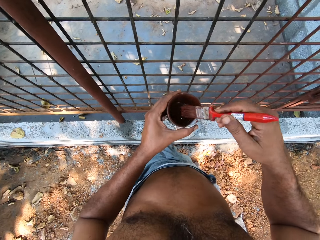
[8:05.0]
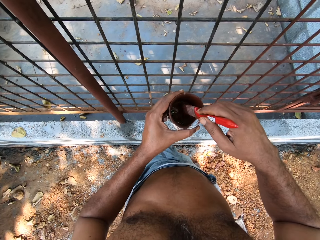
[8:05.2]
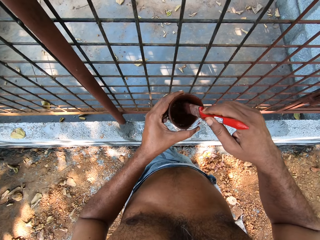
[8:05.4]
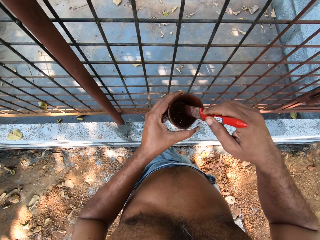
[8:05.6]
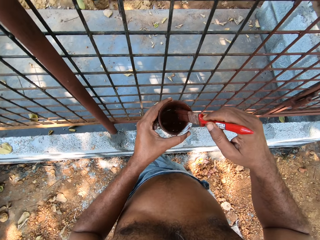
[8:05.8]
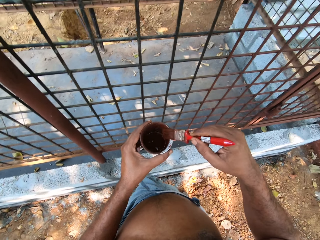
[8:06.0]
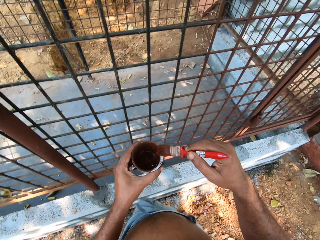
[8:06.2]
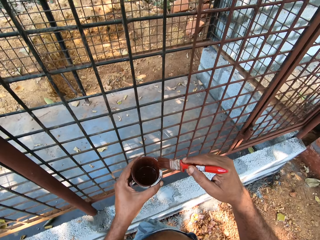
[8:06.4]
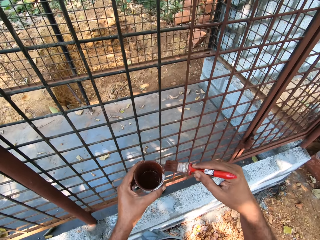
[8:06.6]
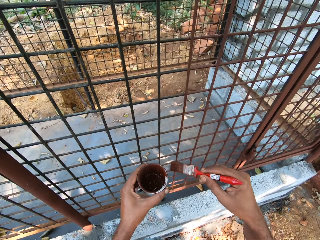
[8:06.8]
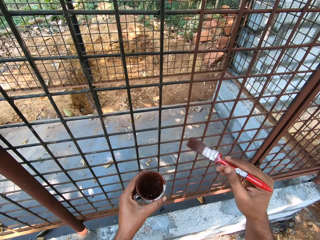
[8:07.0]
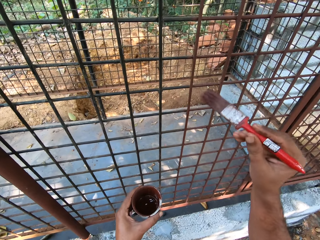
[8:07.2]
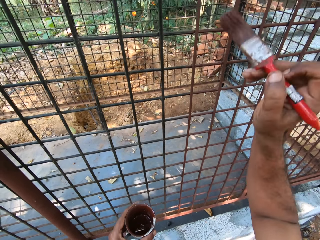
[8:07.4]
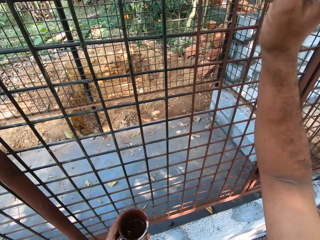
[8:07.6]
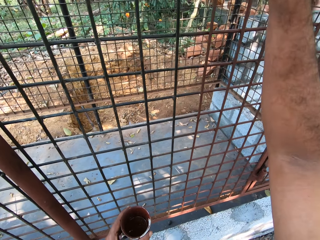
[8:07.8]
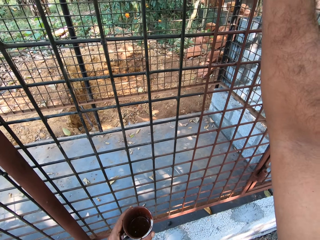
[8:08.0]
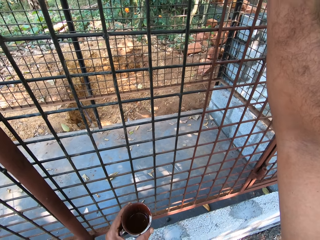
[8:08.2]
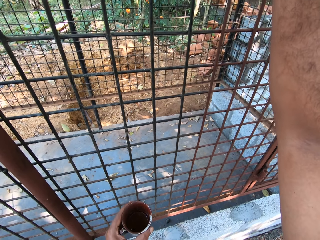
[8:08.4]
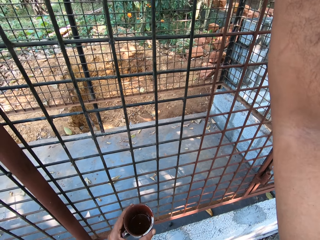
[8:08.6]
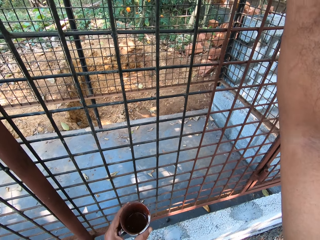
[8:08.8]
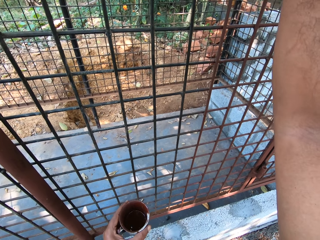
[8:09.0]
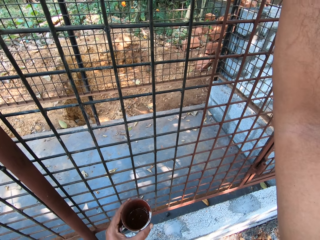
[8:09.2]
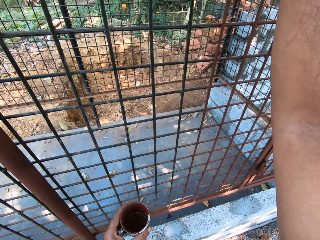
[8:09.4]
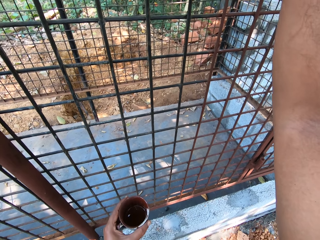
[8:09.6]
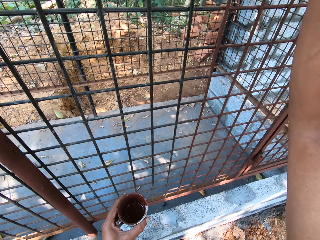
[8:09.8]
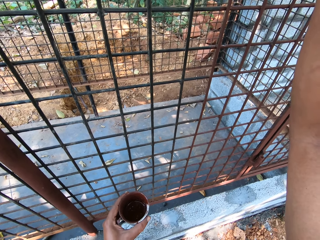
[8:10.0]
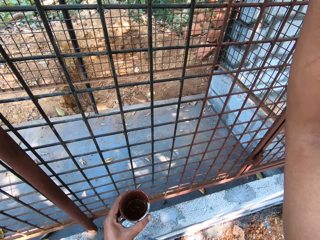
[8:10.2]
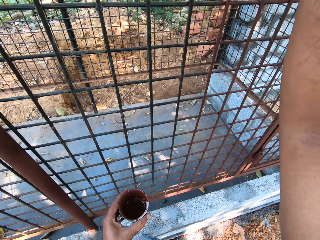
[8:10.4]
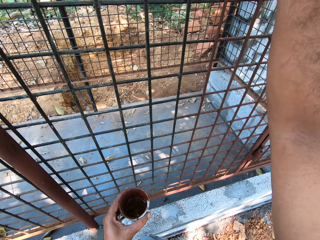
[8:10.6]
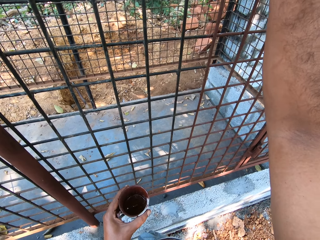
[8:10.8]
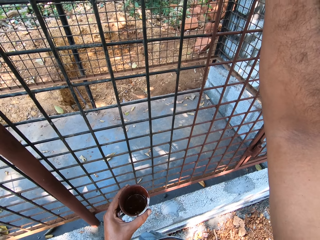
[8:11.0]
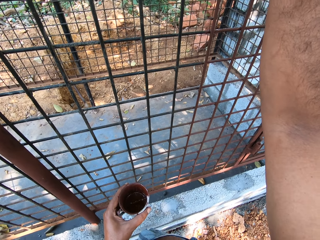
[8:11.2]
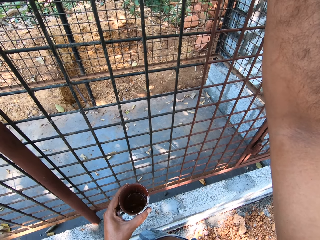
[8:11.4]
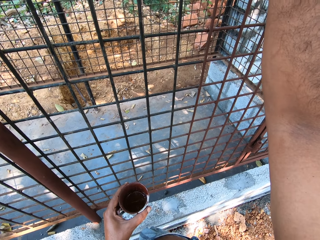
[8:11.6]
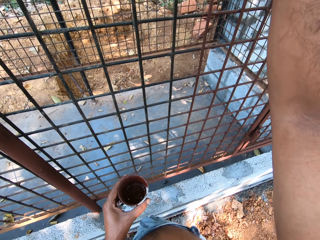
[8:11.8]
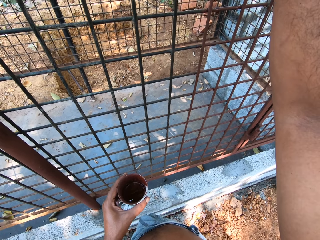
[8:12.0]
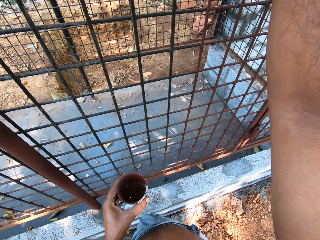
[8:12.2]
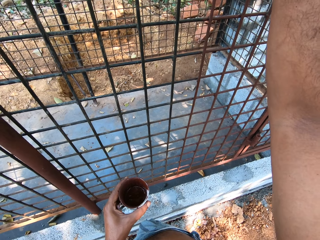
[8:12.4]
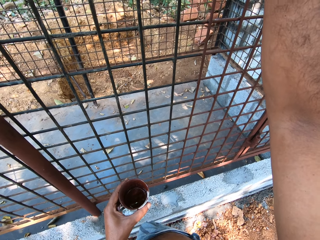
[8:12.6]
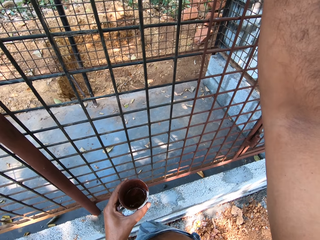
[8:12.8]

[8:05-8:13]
The camera wearer dips the paint brush in the tin can of paint with his right hand. He paints the mesh cage with the paint brush in his right hand.

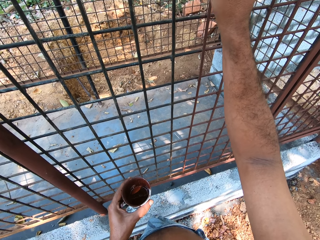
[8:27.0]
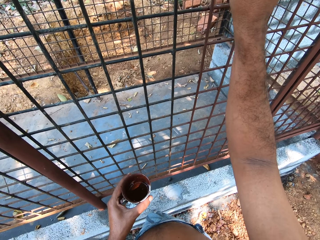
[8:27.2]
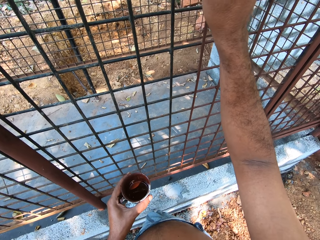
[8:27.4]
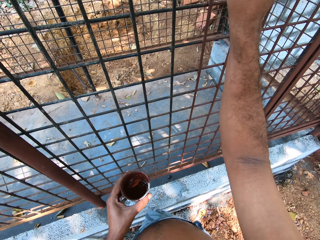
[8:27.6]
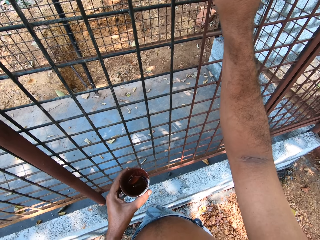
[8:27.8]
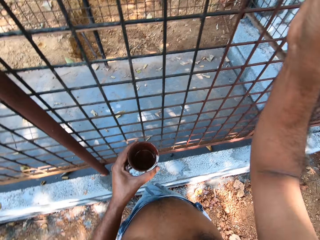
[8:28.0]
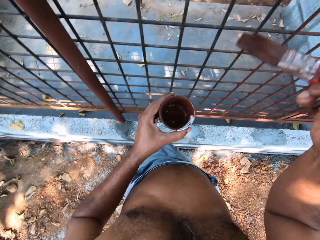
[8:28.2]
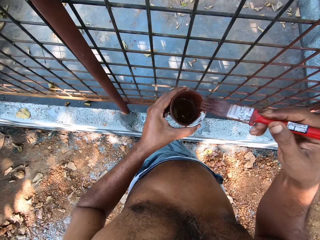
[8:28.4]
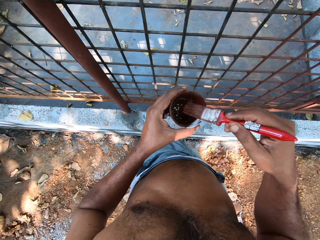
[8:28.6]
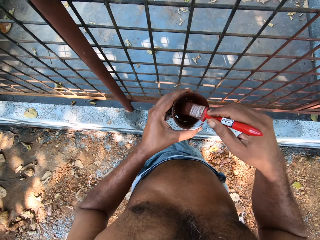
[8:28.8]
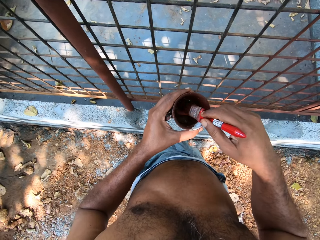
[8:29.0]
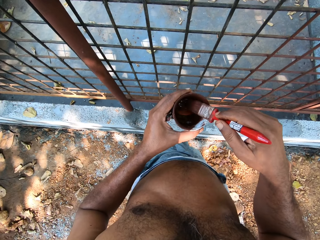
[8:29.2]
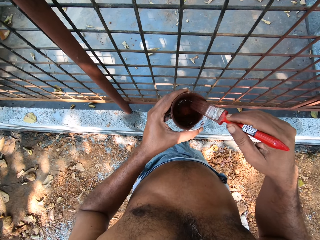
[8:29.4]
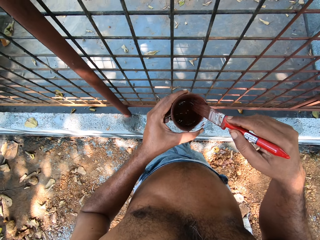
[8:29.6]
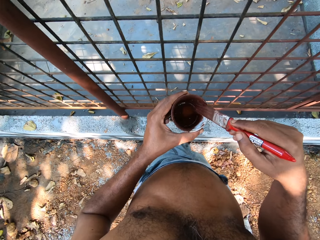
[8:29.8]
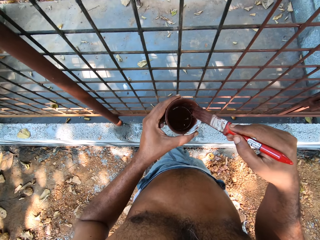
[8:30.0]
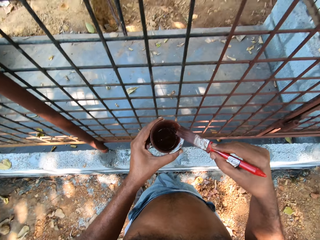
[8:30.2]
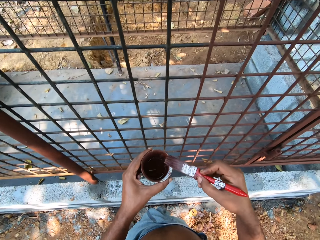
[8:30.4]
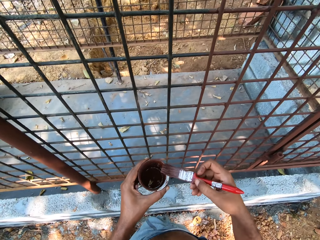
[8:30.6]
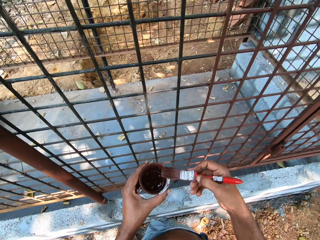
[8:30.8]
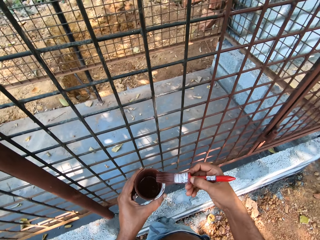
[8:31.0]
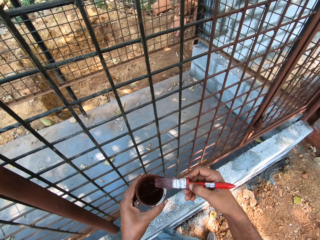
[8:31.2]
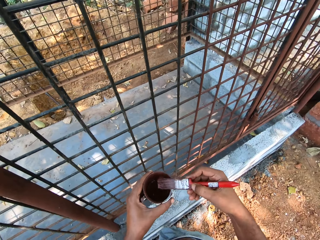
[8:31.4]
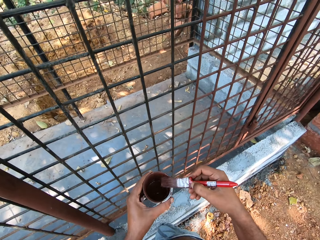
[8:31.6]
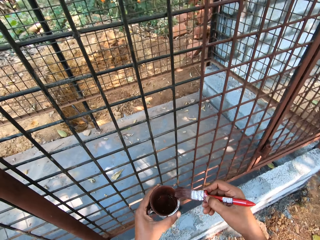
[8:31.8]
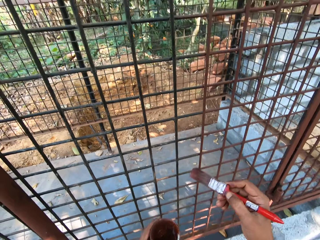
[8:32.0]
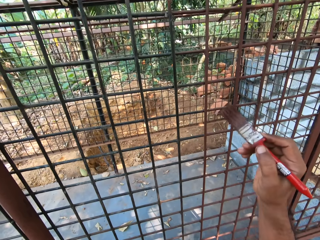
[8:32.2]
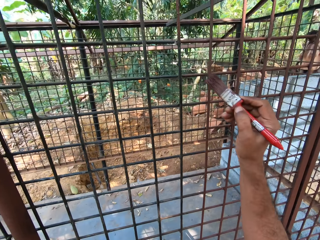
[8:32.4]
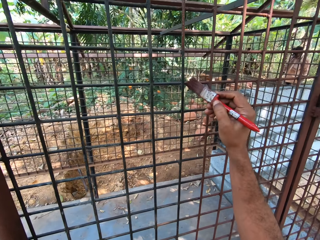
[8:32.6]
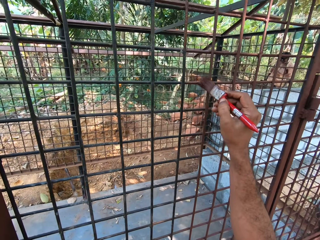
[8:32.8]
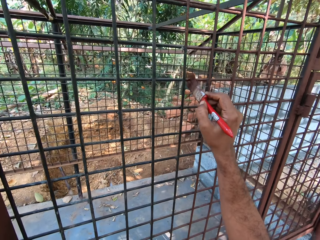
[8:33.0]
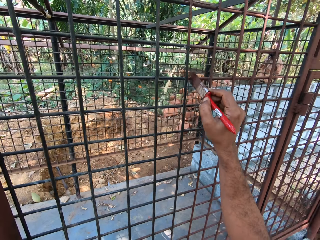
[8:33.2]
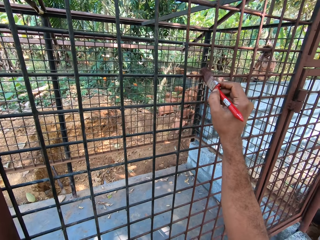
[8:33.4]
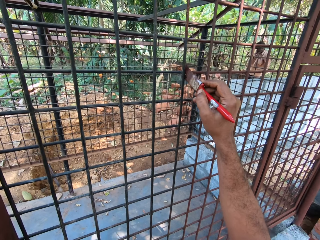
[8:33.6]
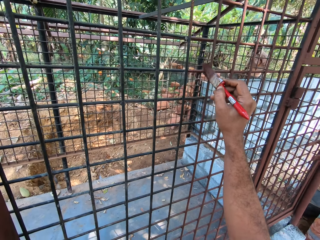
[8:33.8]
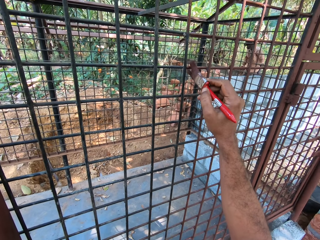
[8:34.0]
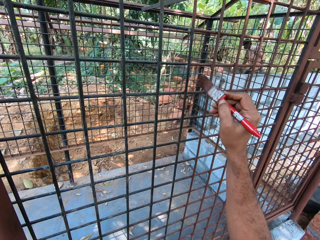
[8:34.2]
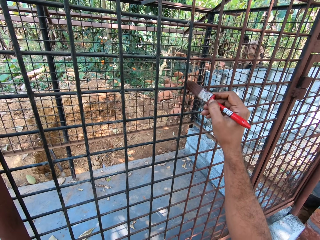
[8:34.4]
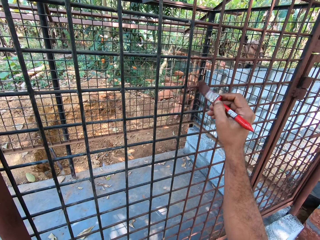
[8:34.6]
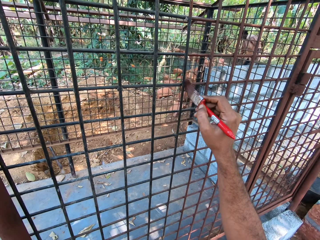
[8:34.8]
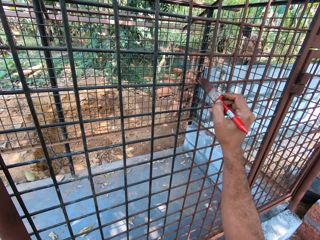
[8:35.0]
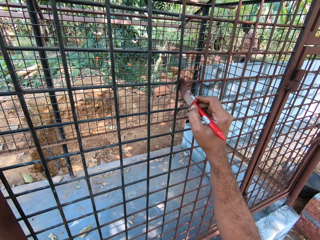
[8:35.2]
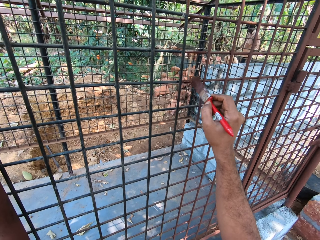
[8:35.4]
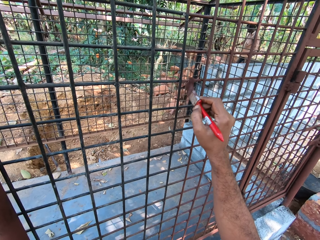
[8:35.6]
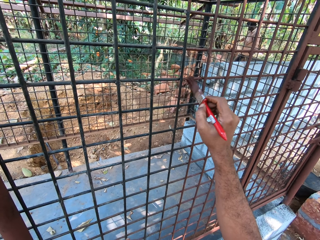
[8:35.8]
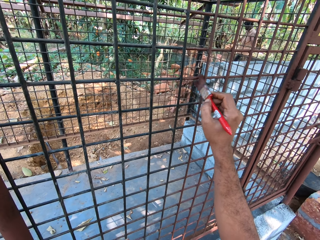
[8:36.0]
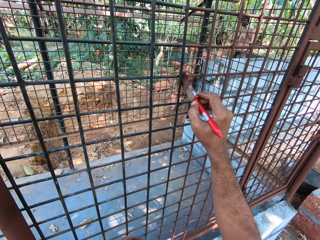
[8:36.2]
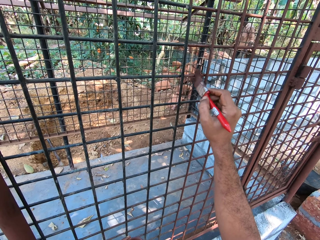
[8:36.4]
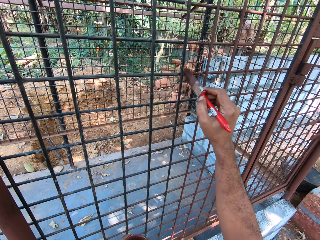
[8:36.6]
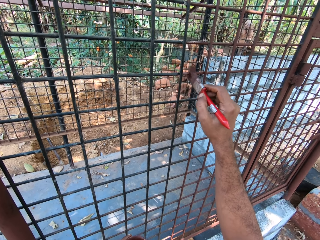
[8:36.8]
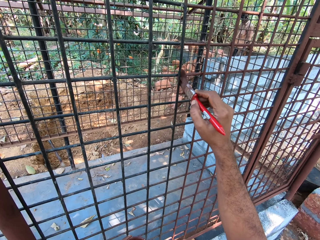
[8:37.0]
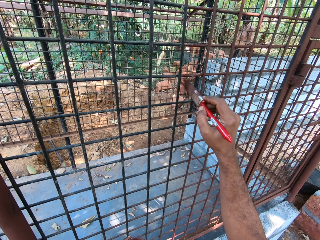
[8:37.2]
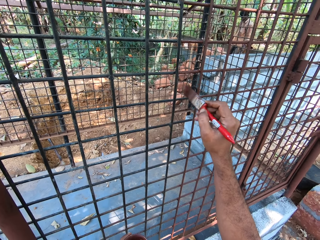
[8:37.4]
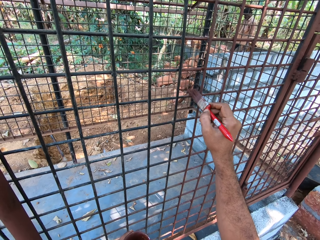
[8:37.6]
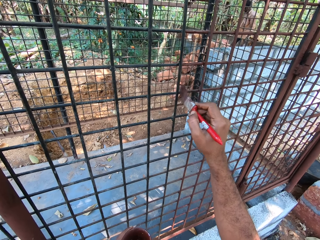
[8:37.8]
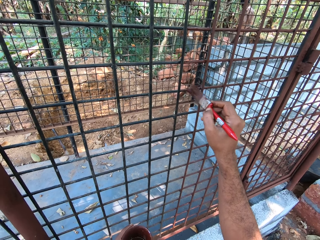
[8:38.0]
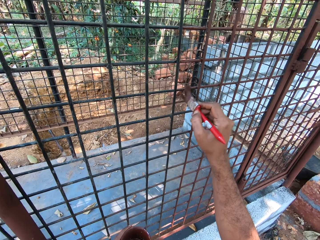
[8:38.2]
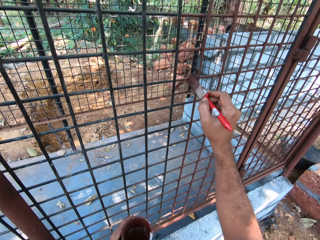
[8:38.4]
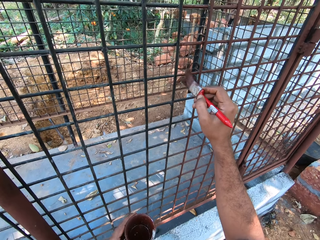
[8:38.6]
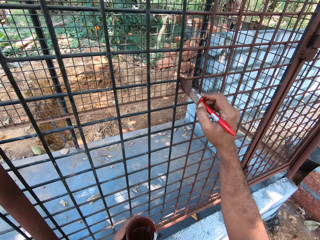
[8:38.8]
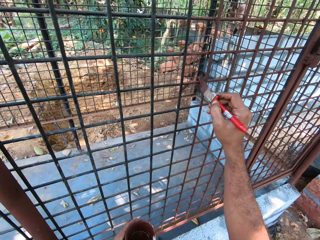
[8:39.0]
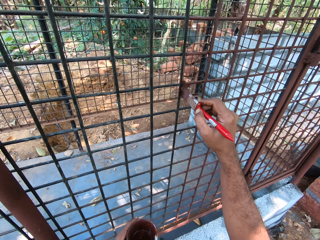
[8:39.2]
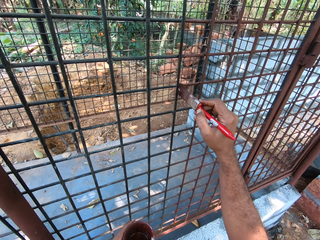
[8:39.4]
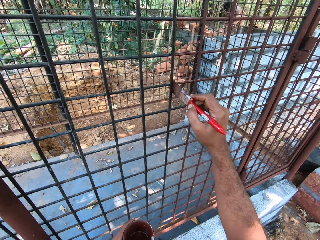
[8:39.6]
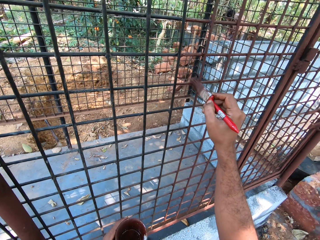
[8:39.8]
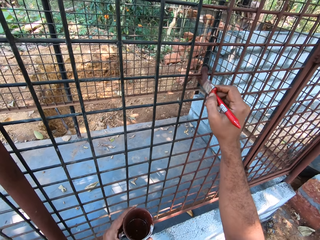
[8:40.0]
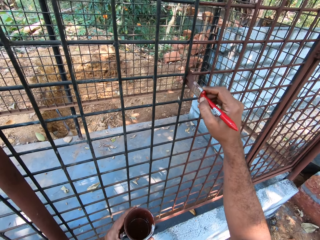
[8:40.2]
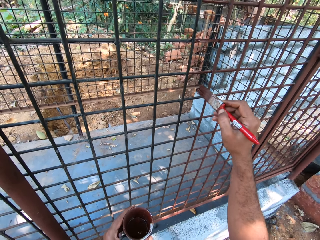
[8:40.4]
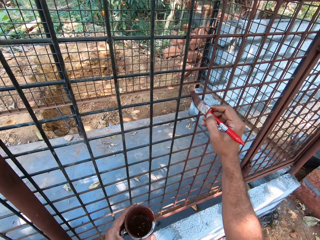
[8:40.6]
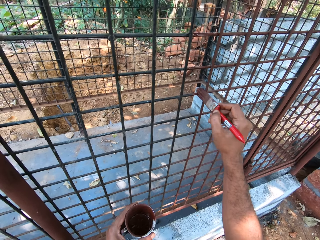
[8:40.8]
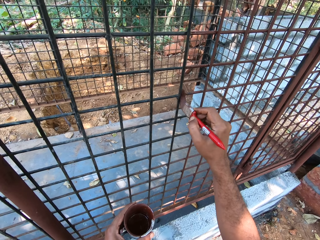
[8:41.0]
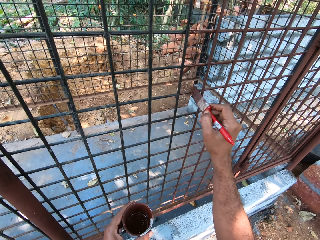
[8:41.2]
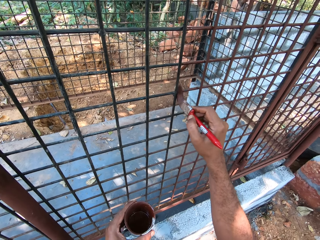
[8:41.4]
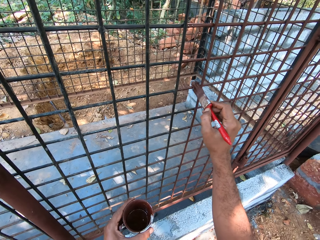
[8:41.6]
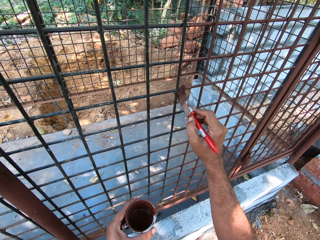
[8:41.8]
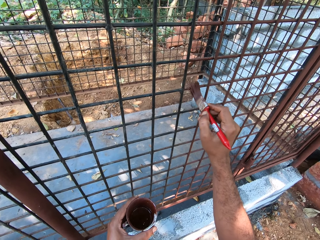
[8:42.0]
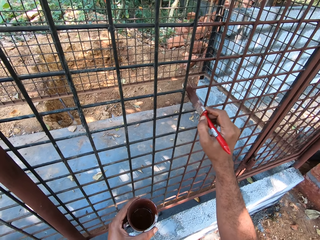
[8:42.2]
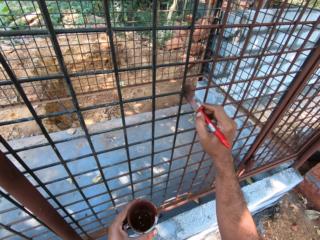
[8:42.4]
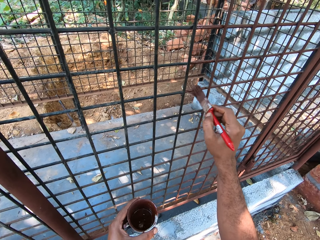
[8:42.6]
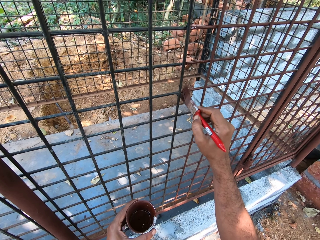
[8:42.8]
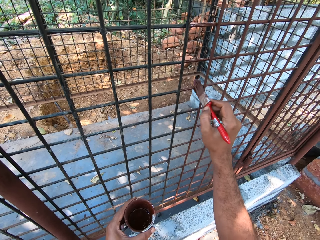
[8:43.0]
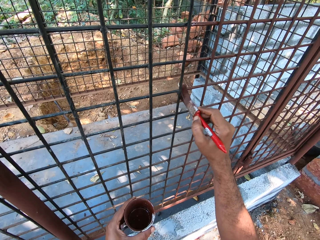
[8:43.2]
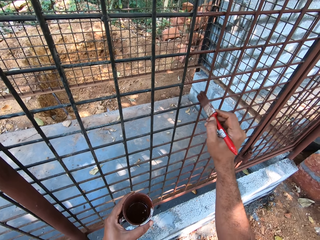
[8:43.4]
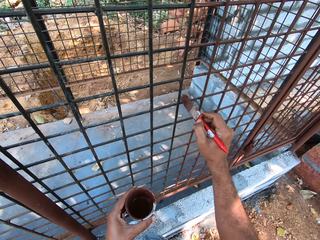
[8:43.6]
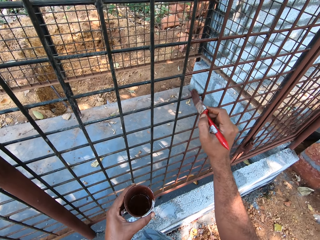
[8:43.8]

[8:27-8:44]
The camera wearer dips the paint brush in the tin can of paint with his right hand. He looks around. He paints the mesh cage with the paint brush in his right hand. A man moves around, picks up a sack, drops the sack on the ground, bends downwards and holds the sack.
